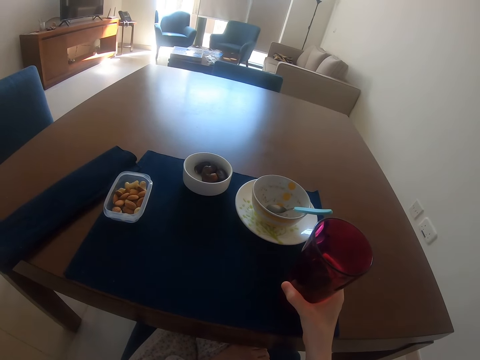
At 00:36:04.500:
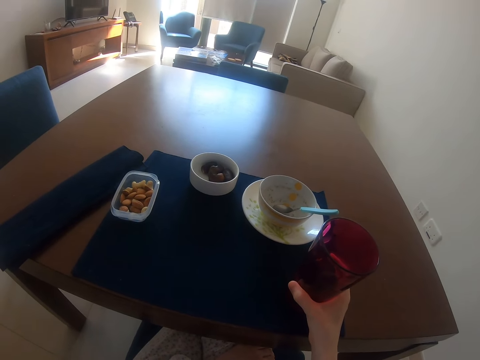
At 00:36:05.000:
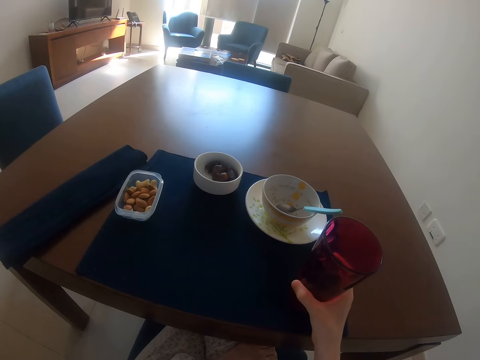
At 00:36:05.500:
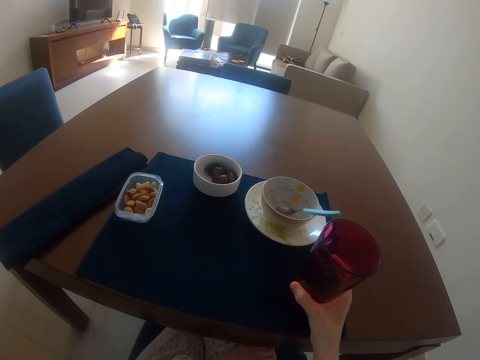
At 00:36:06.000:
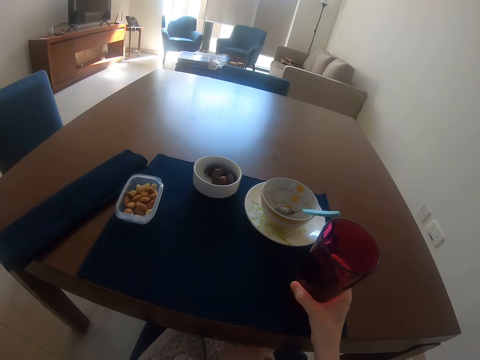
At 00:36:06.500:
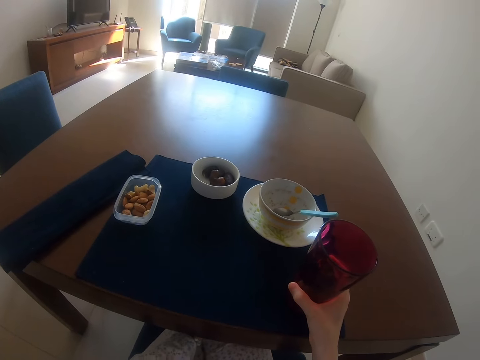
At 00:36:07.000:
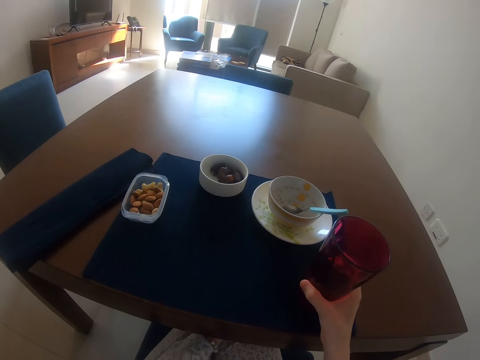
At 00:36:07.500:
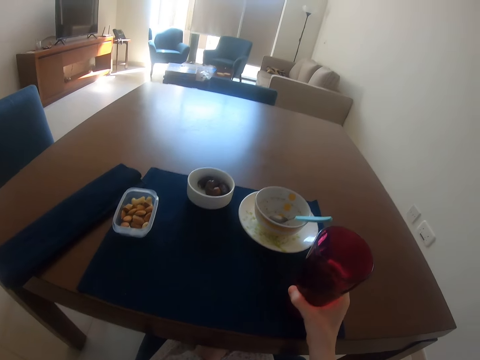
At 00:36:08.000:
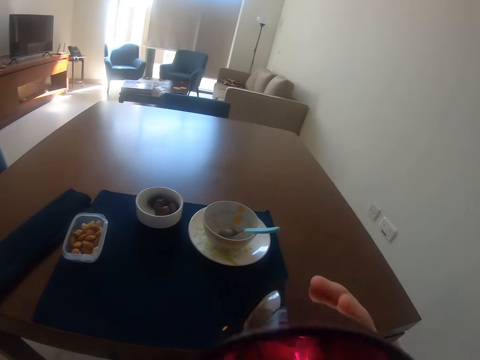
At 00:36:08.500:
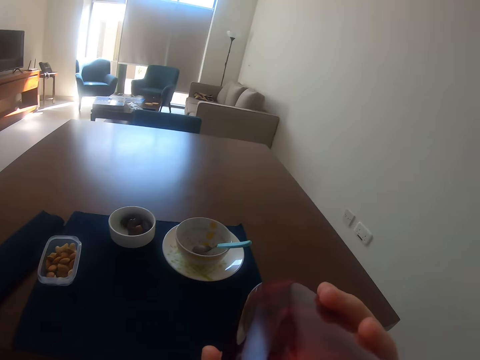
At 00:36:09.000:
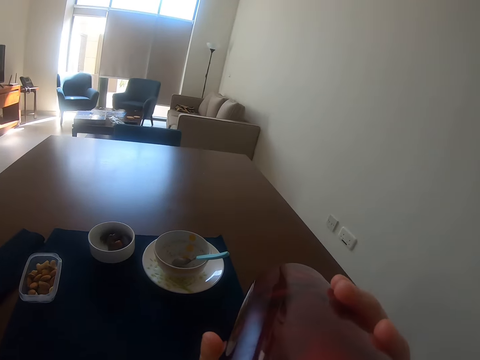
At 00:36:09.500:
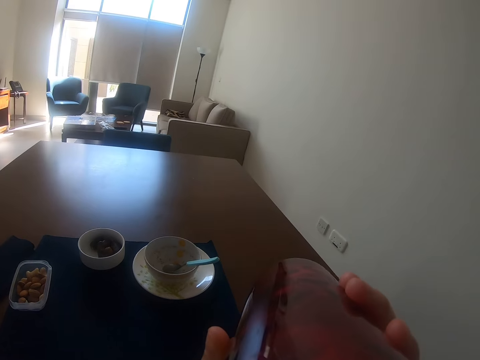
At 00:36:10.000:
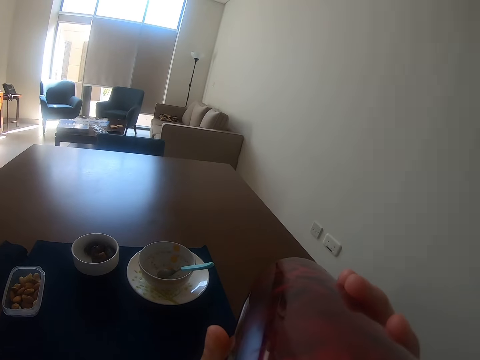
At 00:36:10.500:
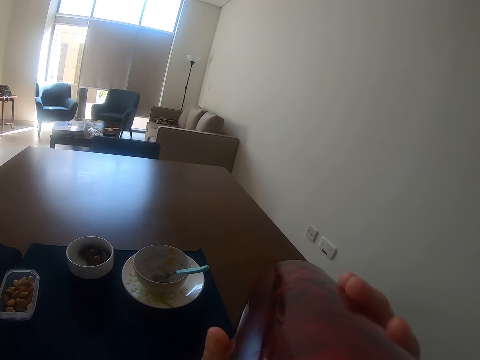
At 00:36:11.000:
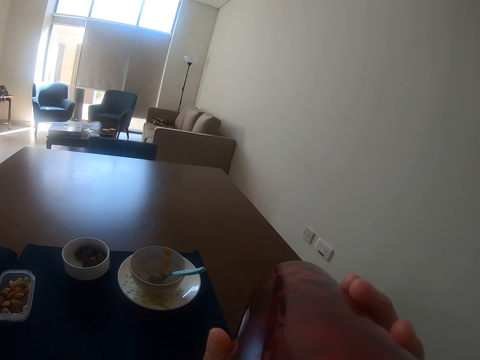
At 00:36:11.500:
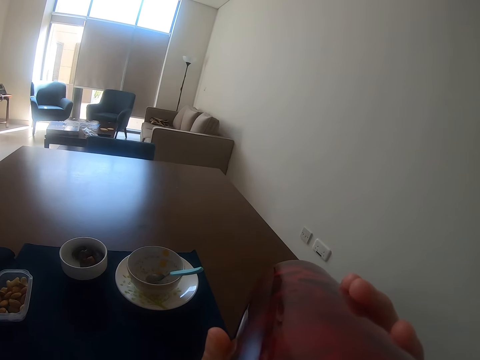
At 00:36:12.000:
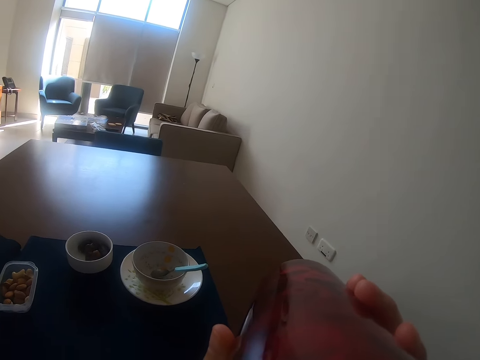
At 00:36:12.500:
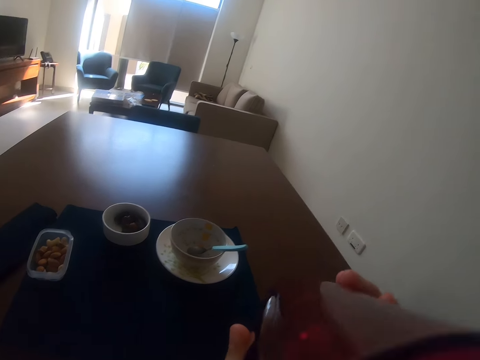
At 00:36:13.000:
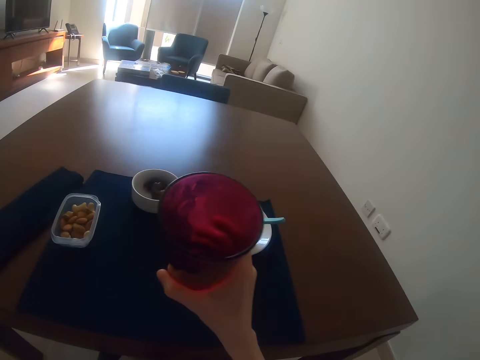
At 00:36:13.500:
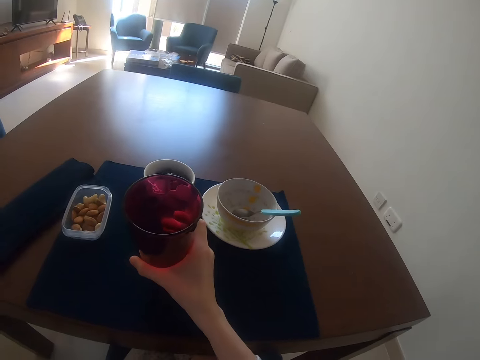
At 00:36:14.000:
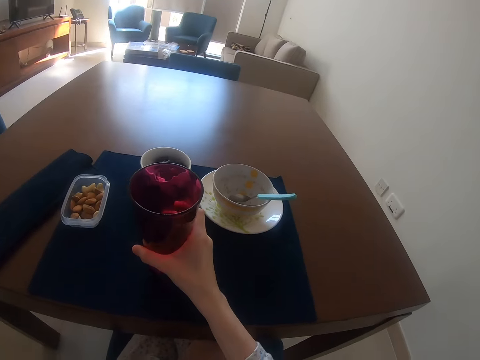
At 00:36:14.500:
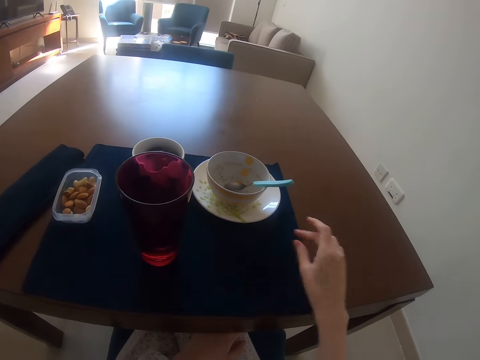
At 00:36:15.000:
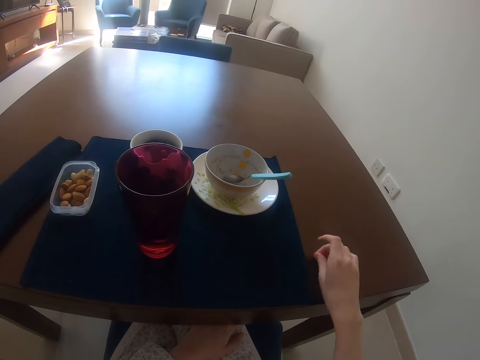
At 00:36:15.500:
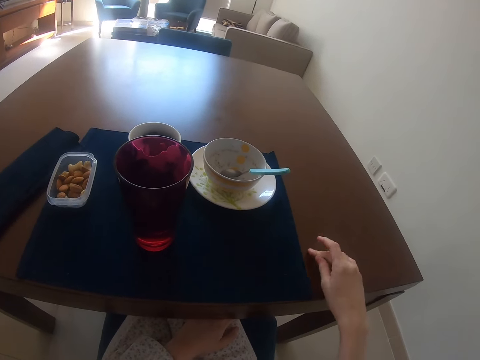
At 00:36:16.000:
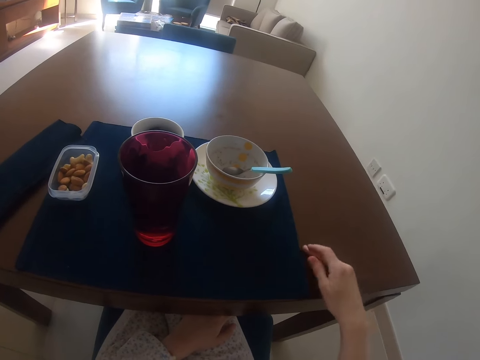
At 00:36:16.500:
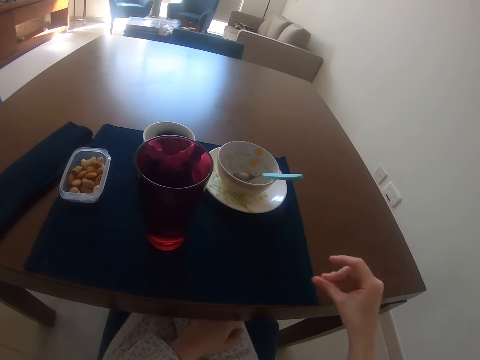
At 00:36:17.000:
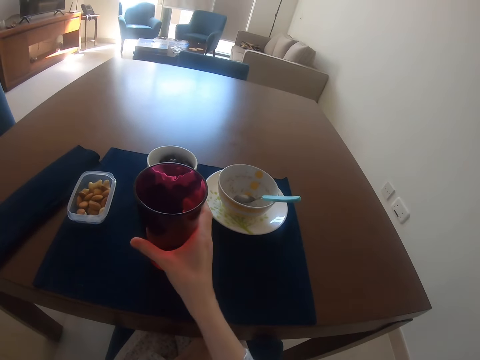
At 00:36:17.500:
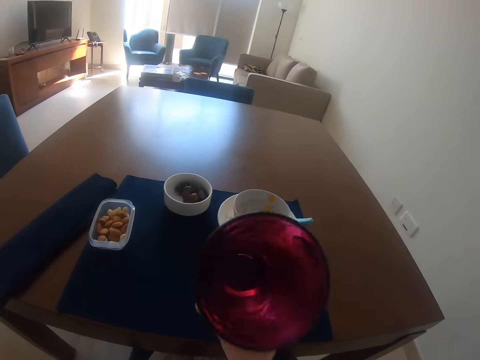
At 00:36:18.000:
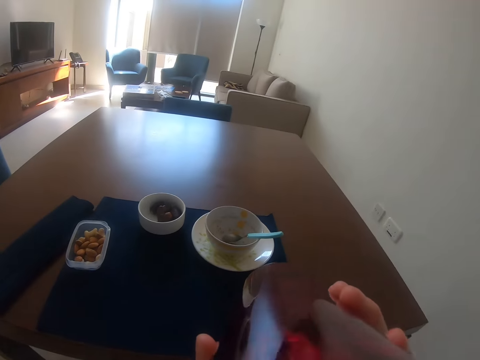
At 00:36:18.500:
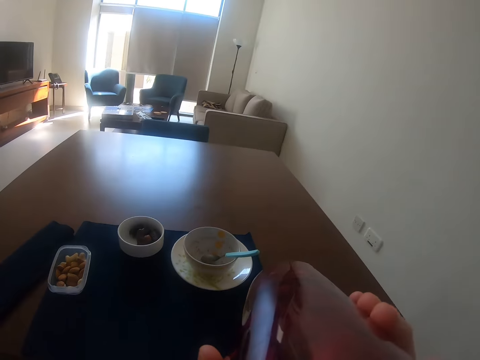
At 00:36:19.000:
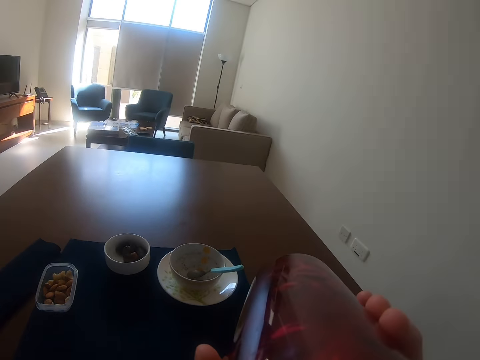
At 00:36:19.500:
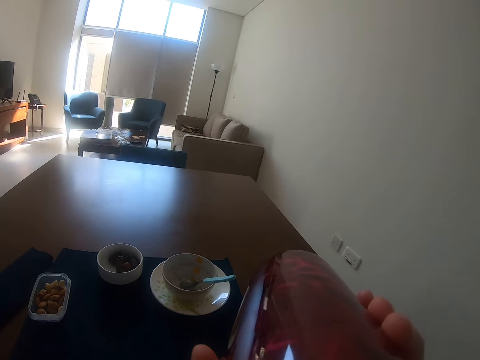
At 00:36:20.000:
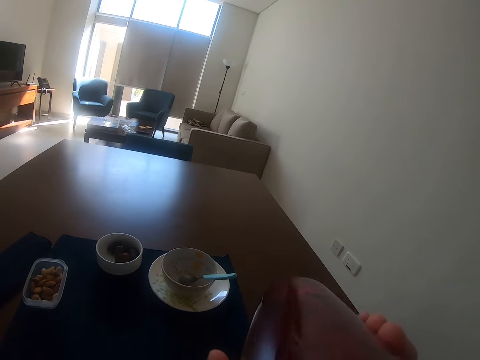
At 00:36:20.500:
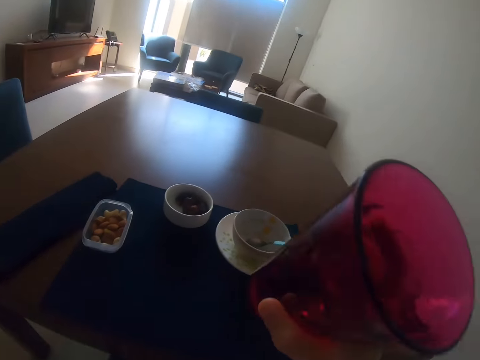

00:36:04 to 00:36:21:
The camera wearer picks the glass of water from the table and drinks the water. They place the glass of water on the table. They withdraw the right hand from the glass of water. They remove dirt on the table with a finger. They remove a crumb from the table. They wipe the table with the right hand. They pick the glass with the right hand. They drink water from the glass.

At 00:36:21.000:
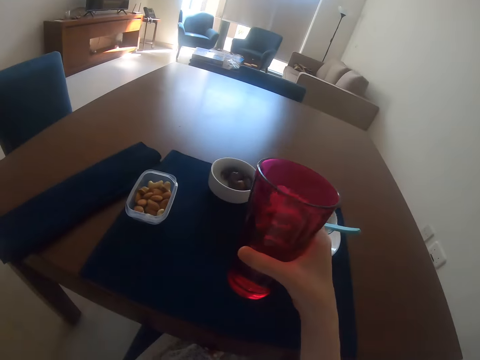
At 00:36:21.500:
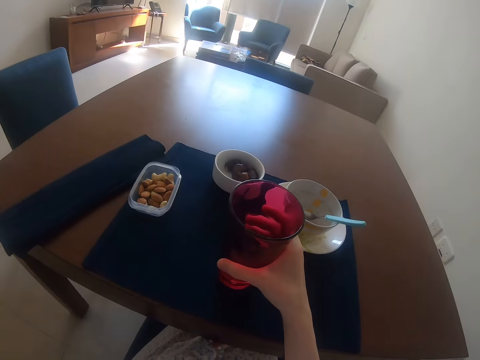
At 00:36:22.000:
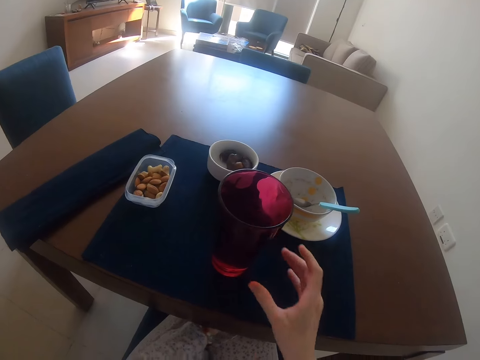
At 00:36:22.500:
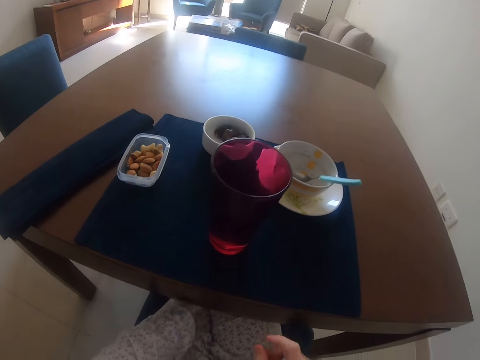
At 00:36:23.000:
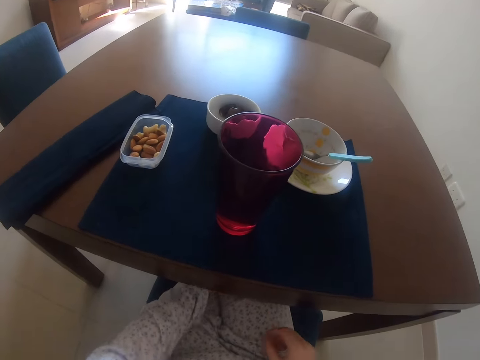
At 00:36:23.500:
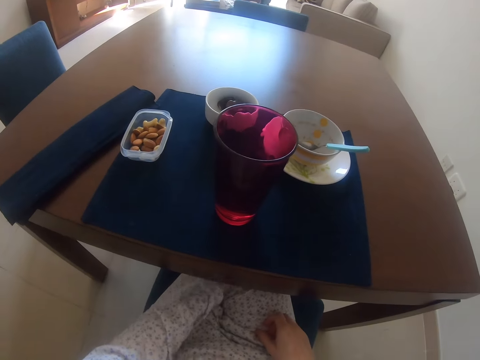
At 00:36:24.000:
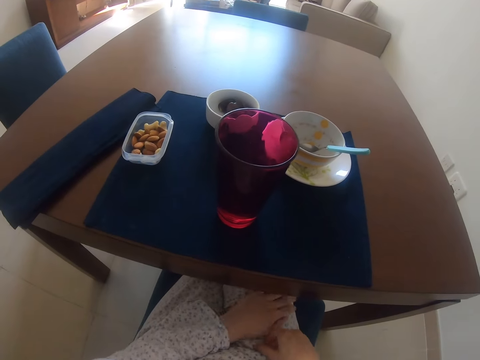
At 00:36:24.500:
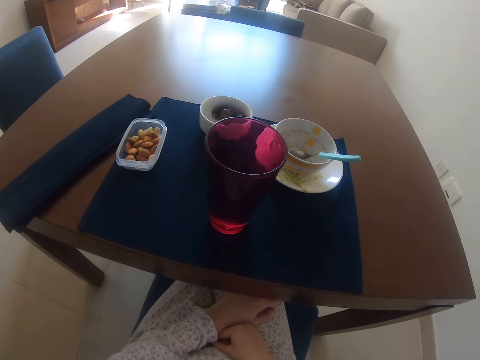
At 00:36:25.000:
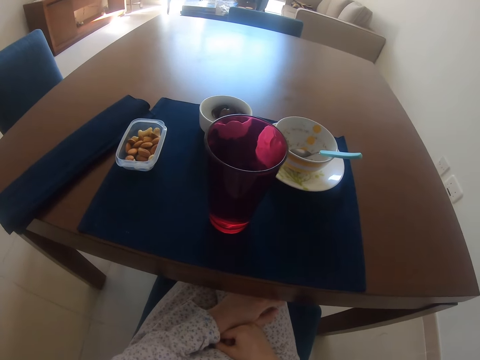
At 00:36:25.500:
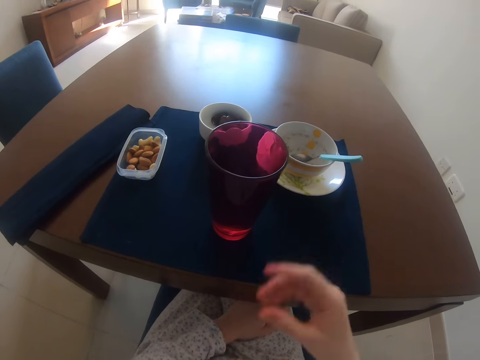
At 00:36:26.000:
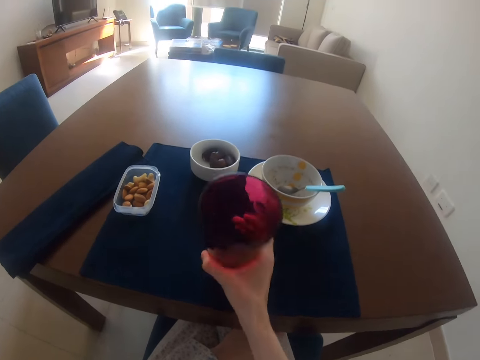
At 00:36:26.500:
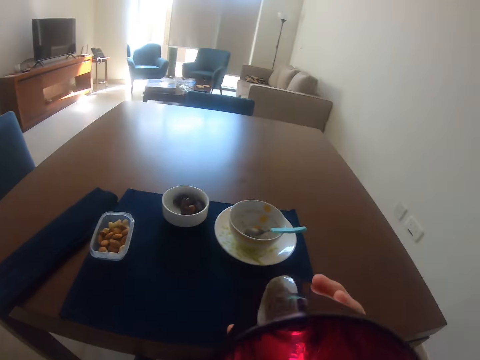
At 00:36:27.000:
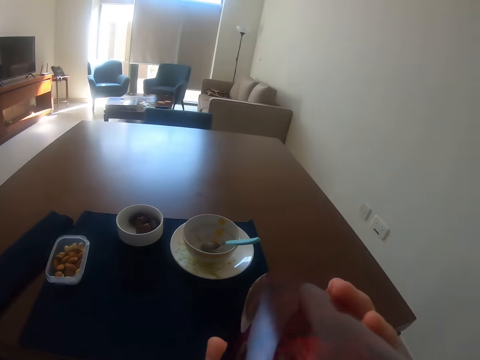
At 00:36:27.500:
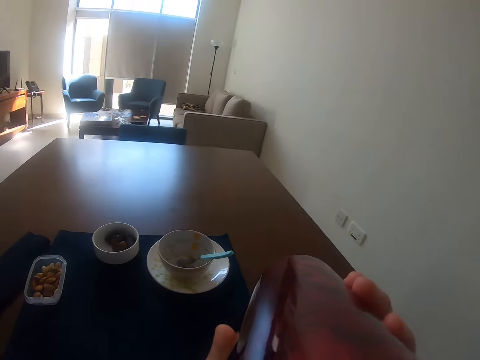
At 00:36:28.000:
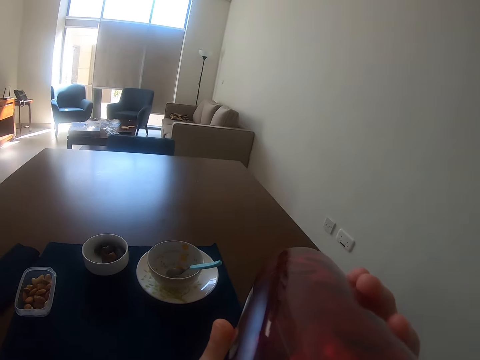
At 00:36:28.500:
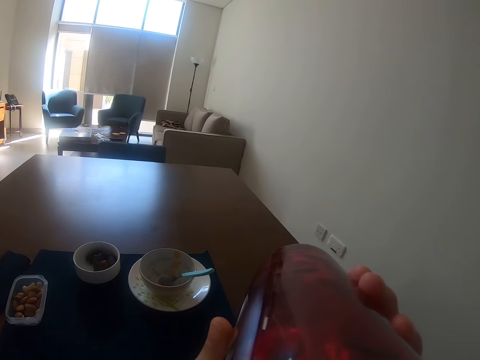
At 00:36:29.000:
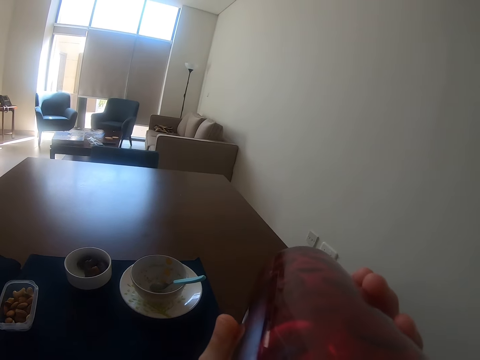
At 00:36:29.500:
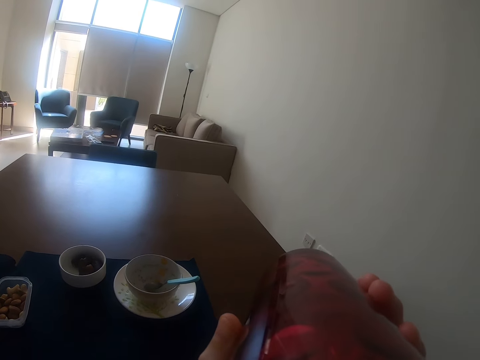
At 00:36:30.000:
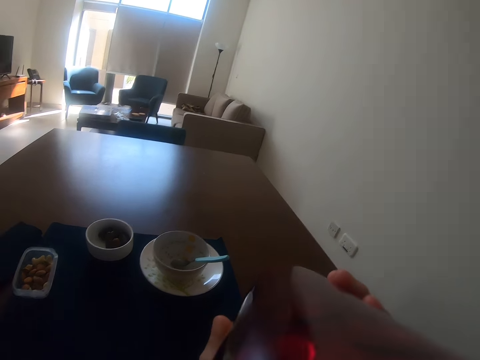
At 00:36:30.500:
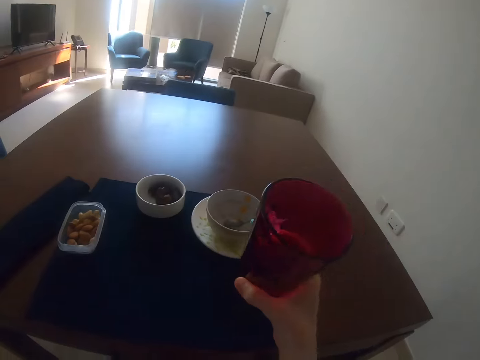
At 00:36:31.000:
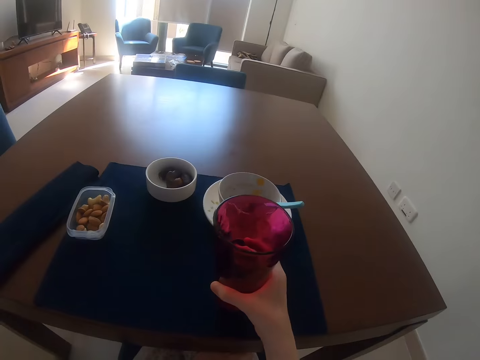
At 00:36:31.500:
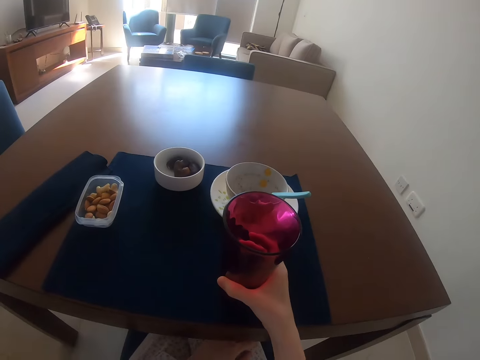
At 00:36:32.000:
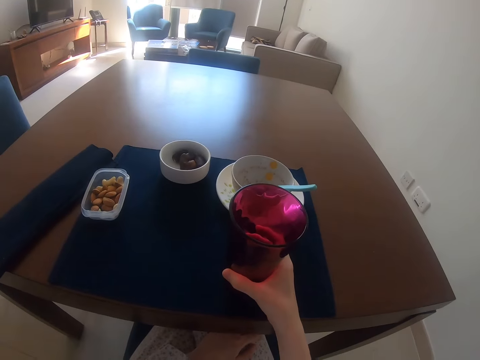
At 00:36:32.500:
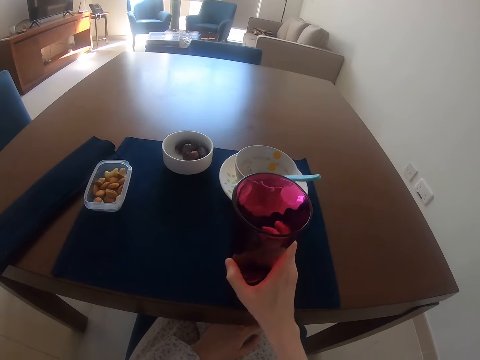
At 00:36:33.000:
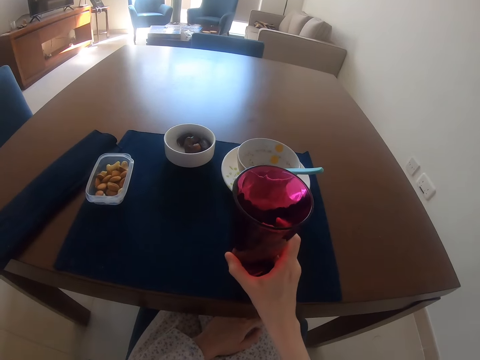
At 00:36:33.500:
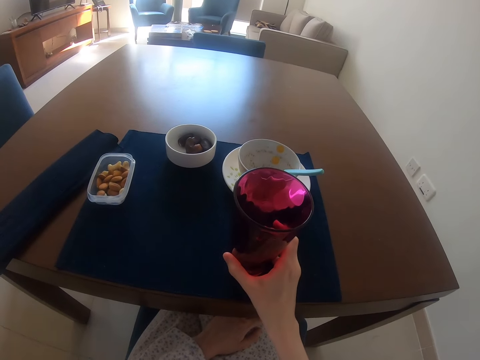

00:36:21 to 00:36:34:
The camera wearer places a glass on the table. They move the left hand on the thighs. They pick the glass with the right hand on the table. They drink water from the glass. They place the glass on the table.
